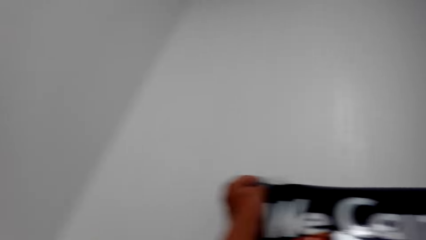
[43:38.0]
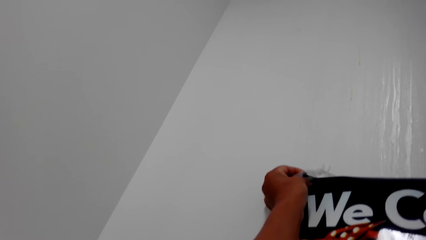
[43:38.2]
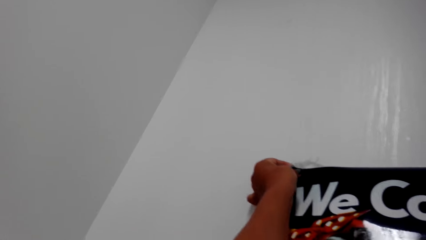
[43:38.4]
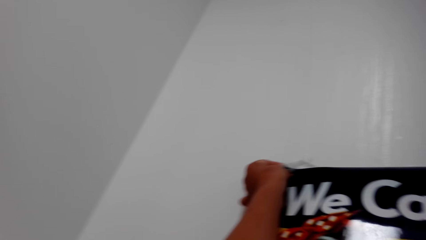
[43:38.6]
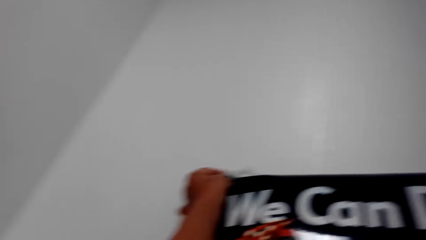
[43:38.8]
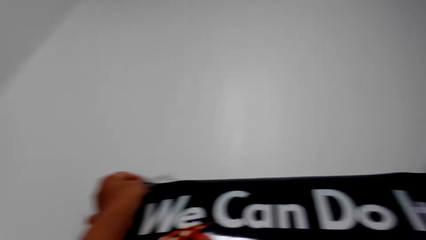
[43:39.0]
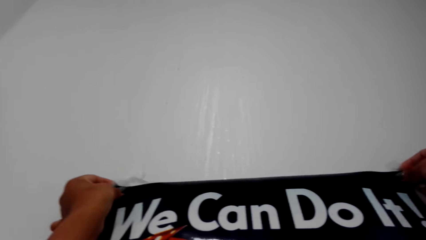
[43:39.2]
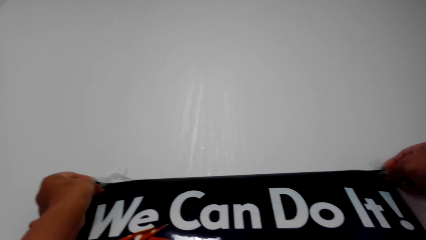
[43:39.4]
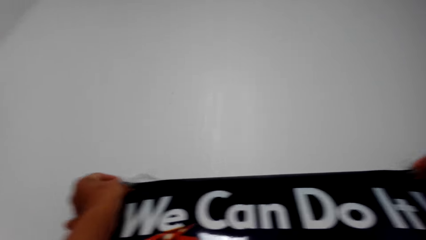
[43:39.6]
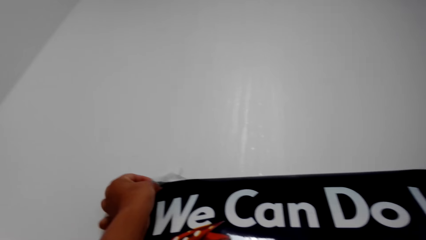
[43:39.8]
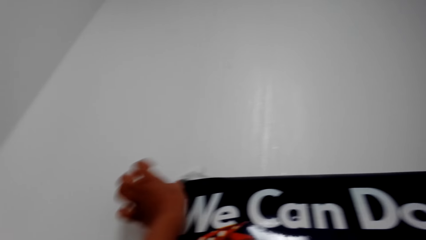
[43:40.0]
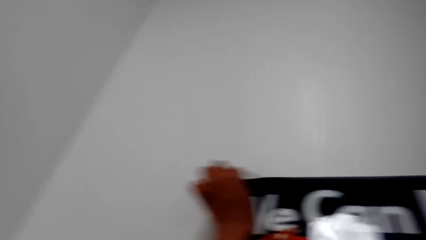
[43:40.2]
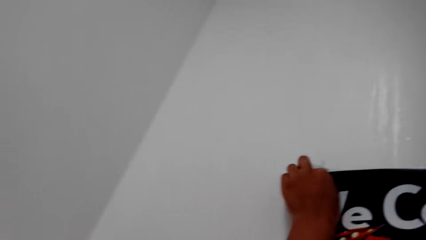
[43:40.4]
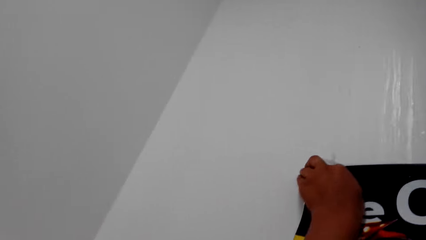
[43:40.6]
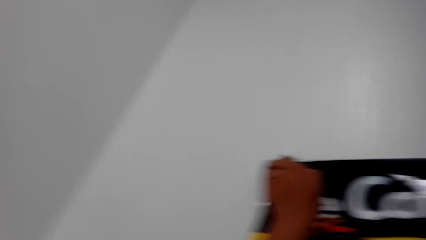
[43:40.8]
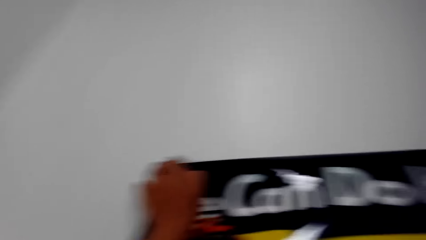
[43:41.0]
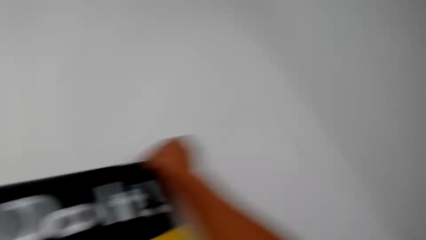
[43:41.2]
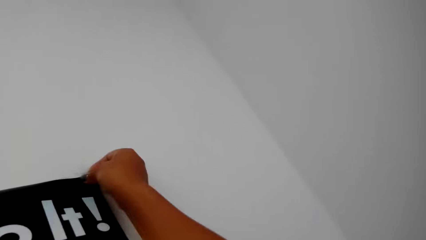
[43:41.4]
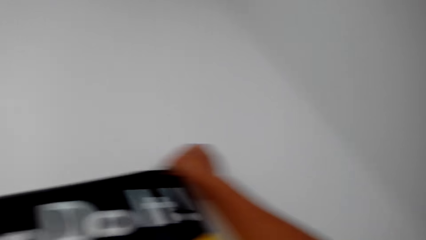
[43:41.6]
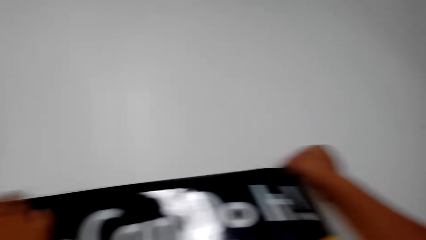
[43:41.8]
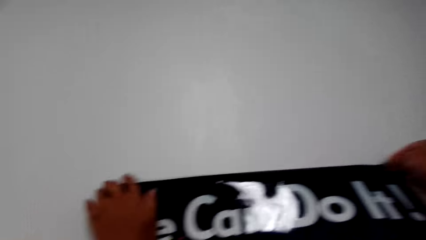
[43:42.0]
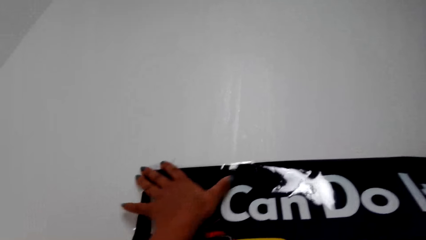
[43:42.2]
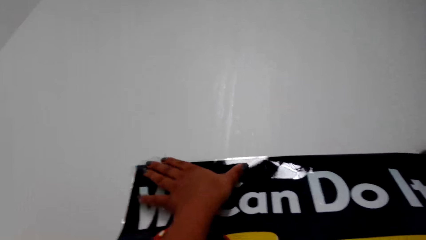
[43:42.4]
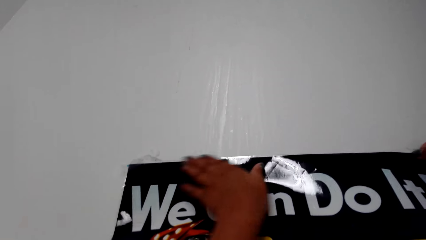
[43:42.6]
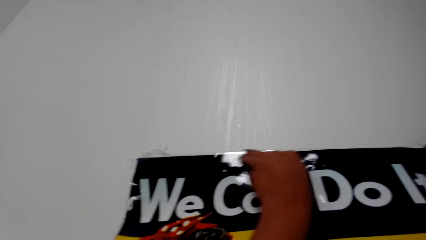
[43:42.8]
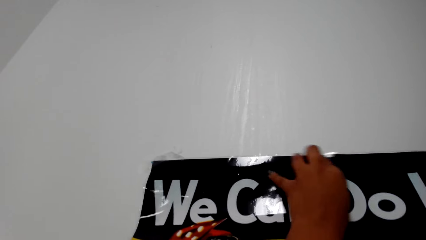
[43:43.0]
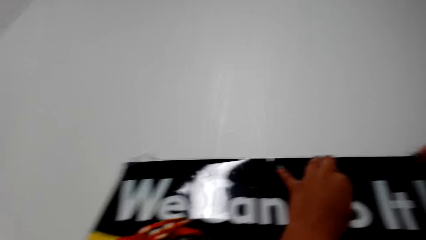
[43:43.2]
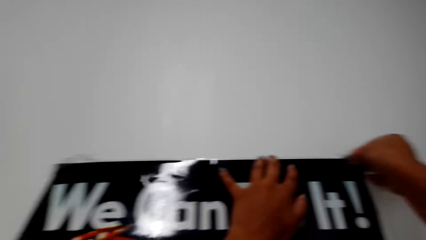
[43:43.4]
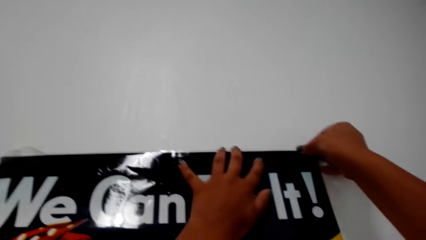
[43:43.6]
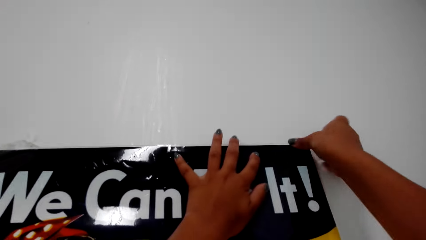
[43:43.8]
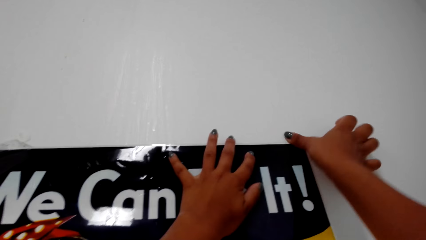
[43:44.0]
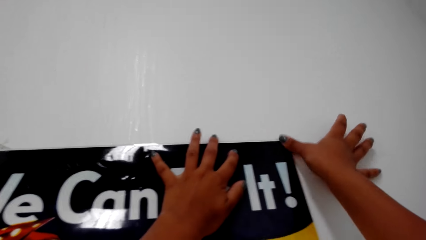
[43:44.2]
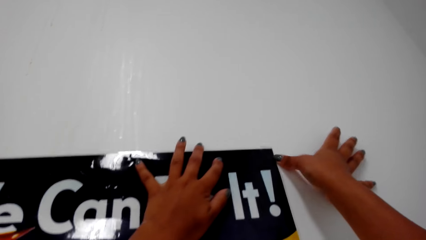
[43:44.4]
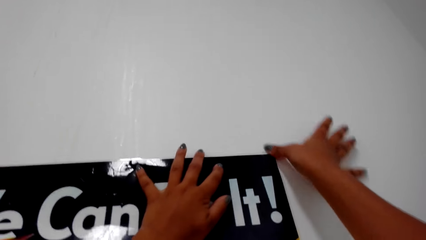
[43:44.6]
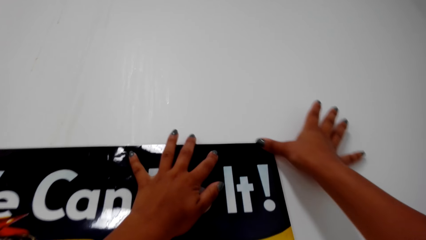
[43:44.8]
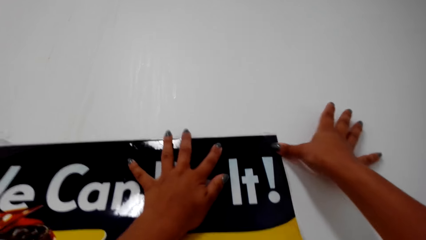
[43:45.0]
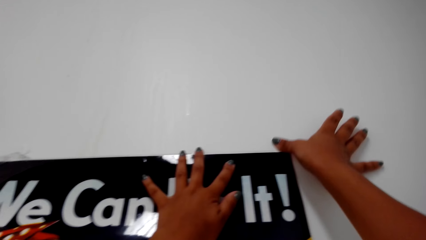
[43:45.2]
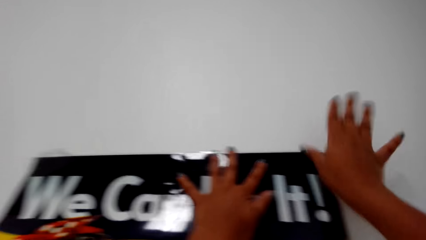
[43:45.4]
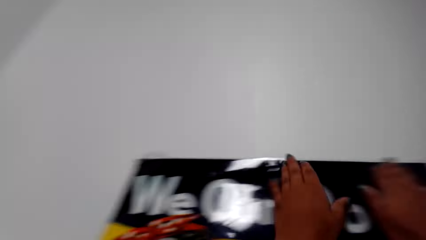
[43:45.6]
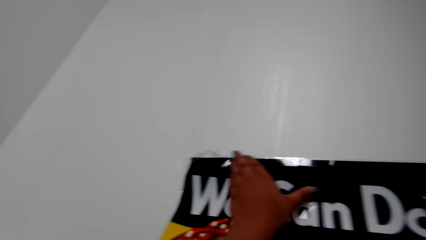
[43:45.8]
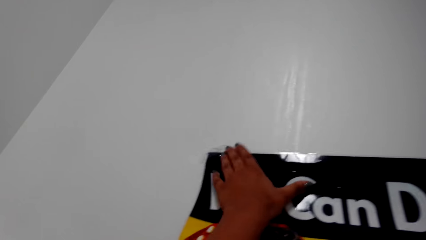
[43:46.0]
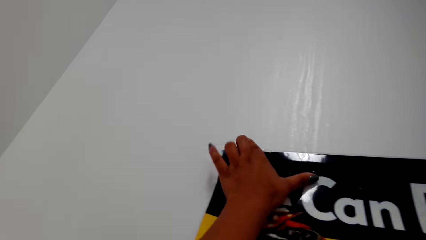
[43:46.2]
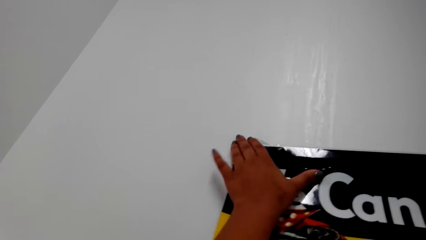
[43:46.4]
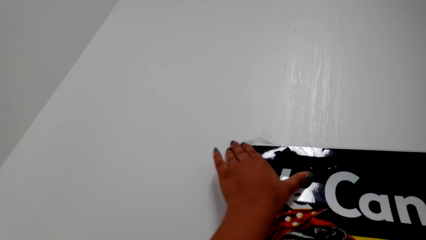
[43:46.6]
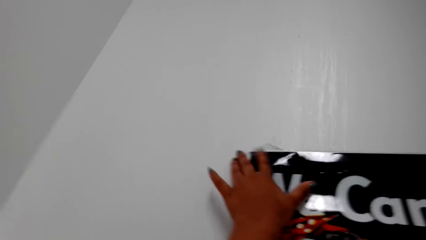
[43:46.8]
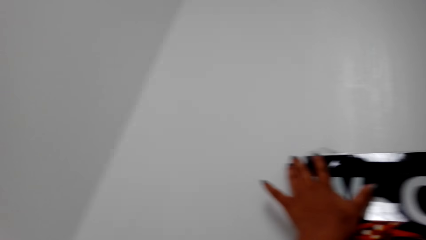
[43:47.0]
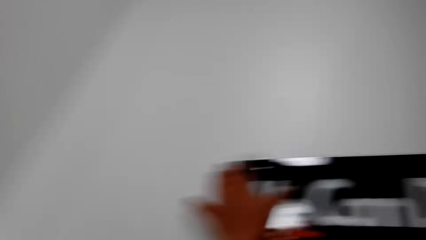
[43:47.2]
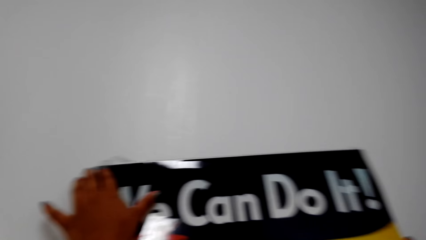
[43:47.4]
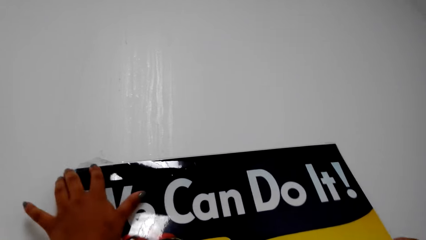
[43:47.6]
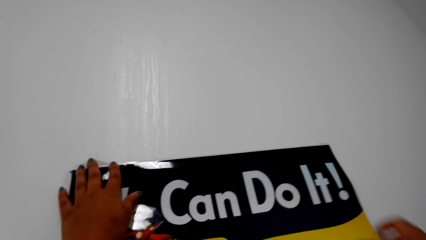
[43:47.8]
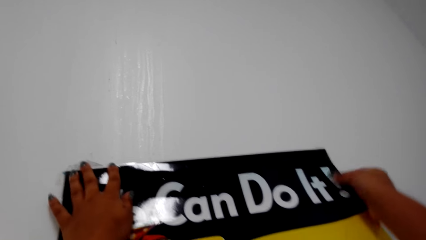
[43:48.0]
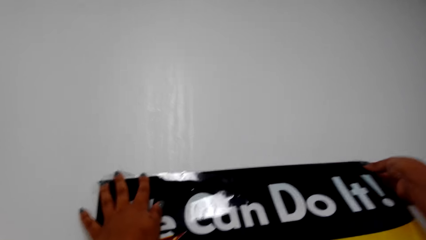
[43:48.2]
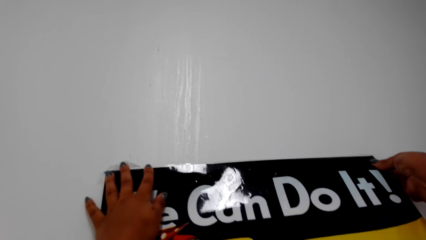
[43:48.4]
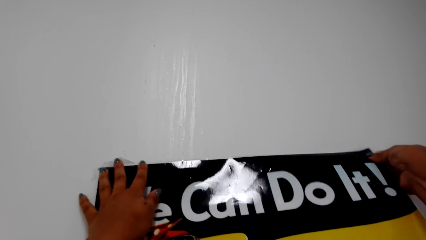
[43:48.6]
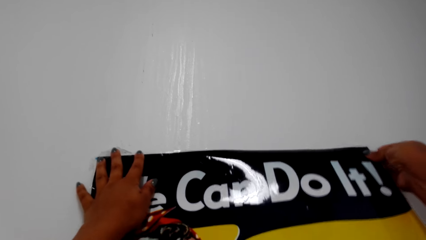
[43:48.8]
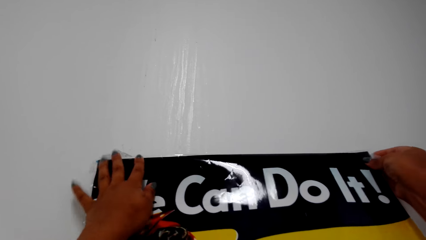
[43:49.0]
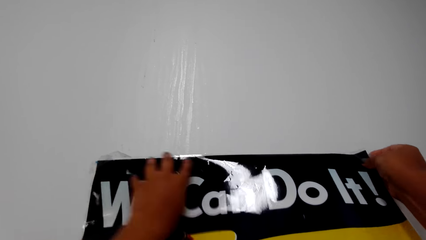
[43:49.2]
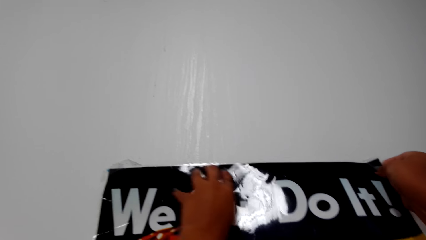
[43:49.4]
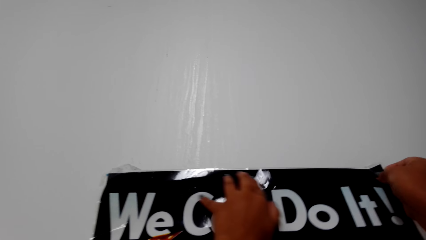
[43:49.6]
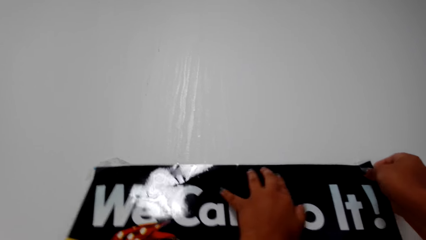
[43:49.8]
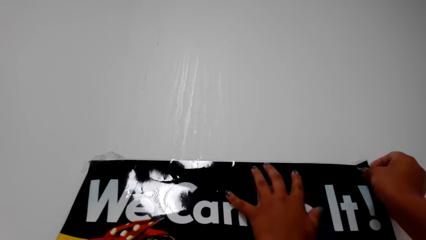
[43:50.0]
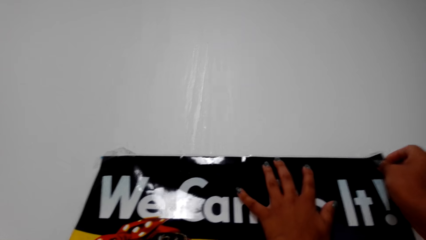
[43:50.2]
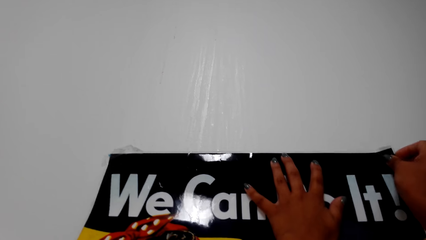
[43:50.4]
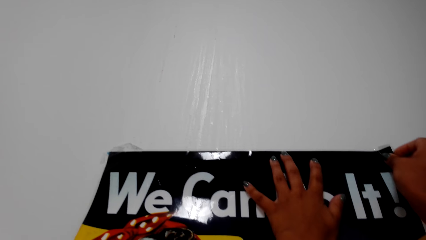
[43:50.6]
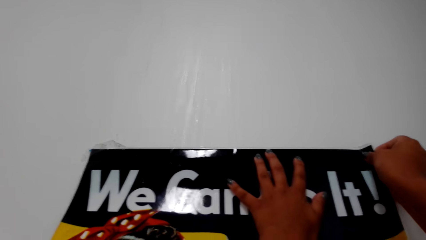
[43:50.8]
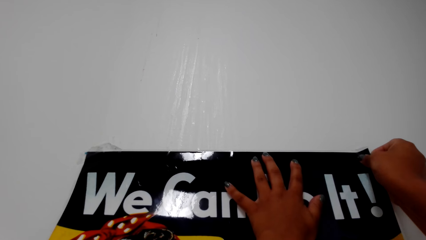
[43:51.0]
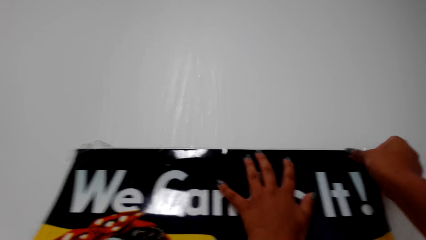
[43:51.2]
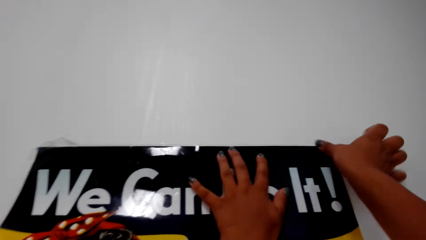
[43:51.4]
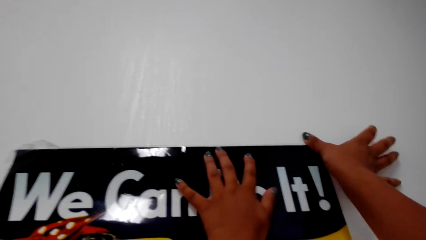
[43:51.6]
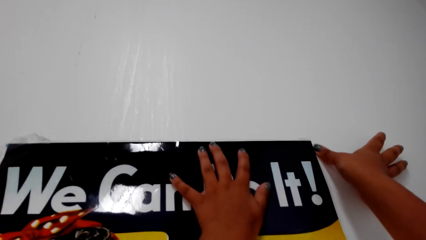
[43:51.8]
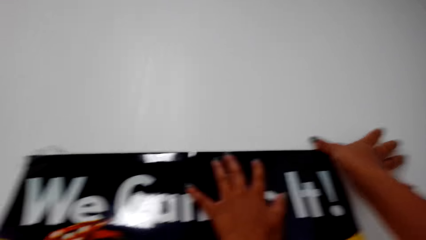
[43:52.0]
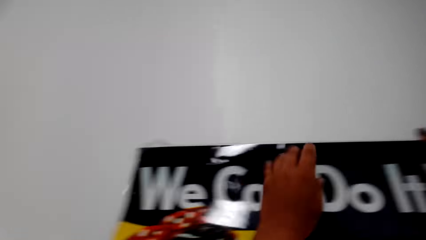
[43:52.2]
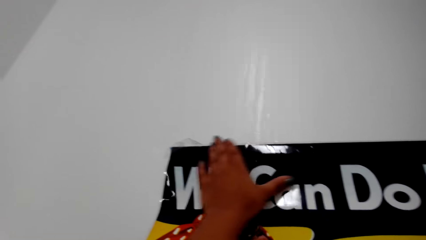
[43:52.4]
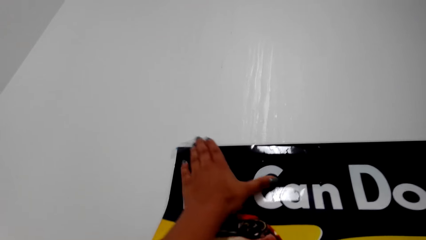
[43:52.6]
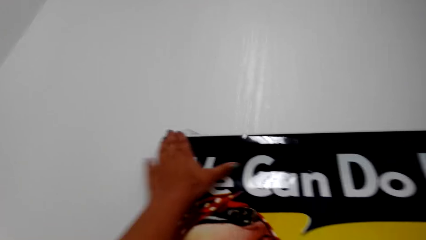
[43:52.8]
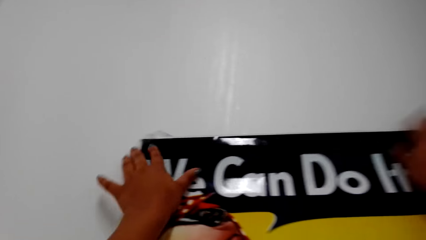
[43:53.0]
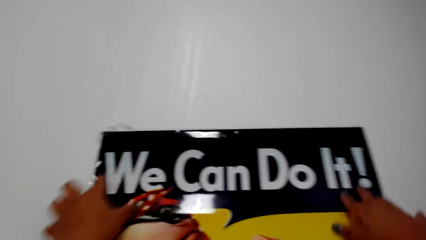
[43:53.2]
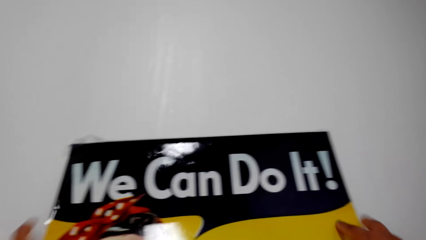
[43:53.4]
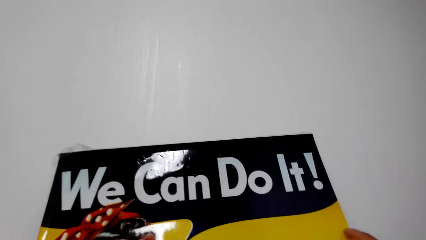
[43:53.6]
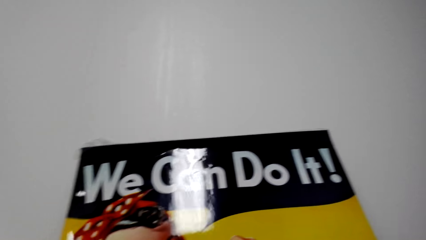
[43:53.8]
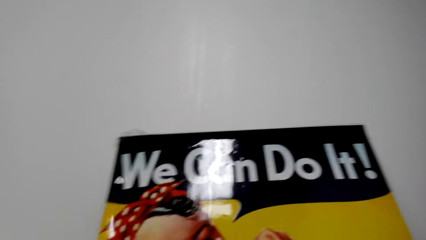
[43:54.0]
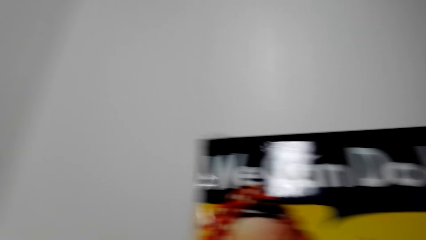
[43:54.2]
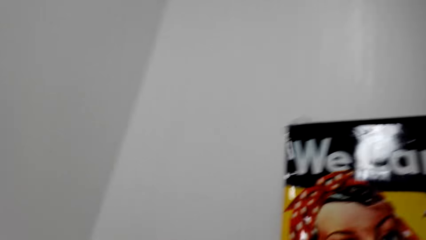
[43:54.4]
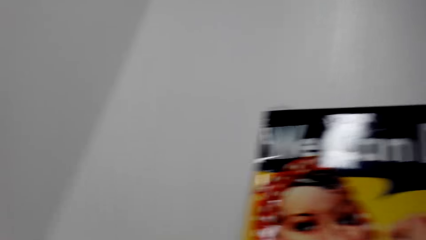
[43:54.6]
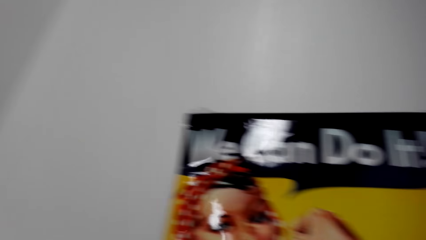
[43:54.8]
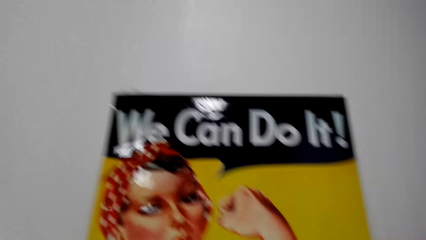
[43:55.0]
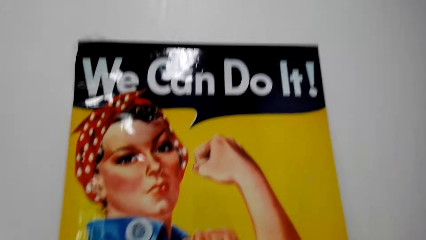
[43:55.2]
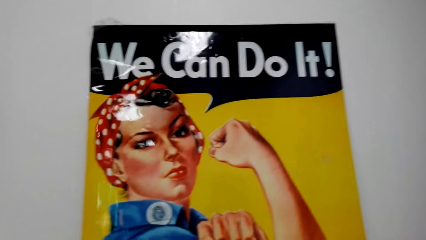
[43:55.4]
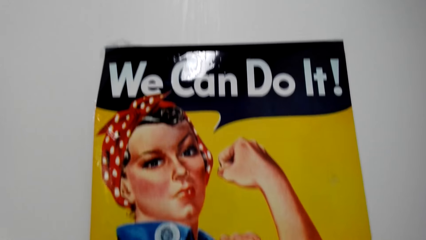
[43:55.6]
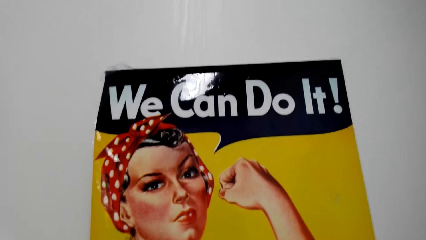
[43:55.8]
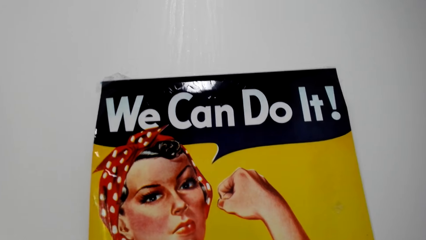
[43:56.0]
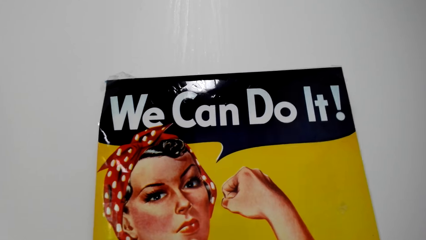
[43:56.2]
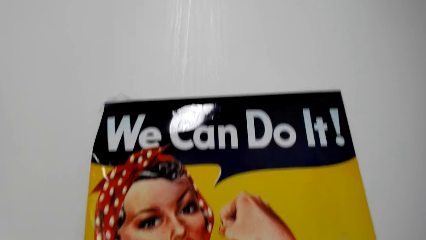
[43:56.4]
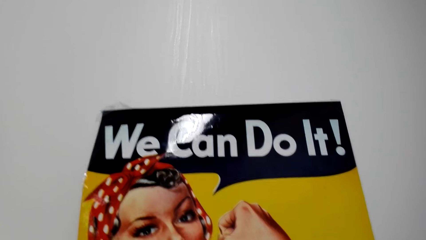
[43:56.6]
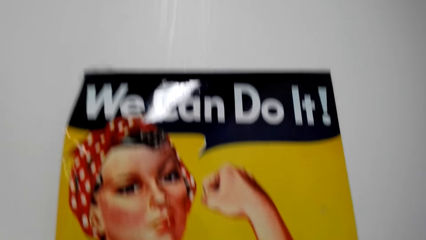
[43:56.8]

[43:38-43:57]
The camera wearer hangs the wall paper on the ground. They straighten the wall paper. They press the paper on the wall. They press the sellotape on the wall. They straighten the wall paper. They press the sellotape on the wall. They align the wall paper. They straighten the wall paper.
